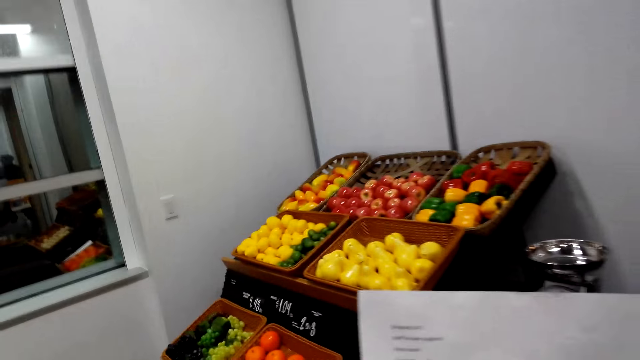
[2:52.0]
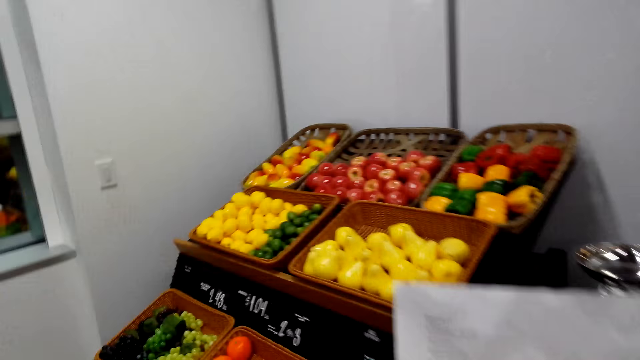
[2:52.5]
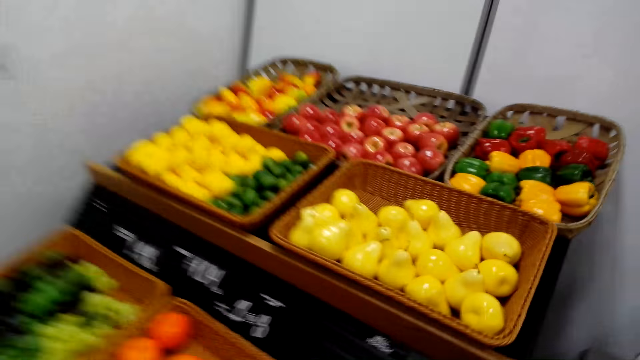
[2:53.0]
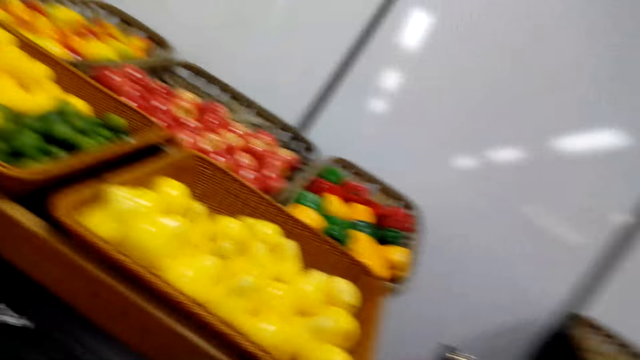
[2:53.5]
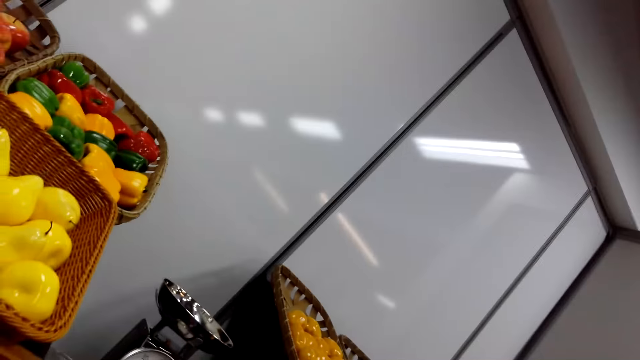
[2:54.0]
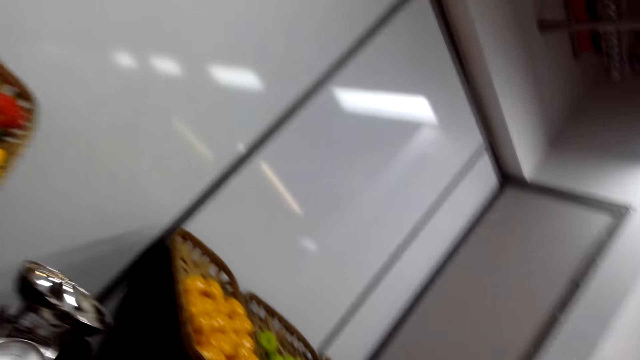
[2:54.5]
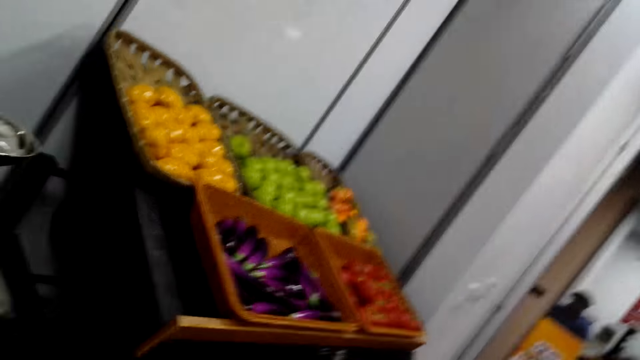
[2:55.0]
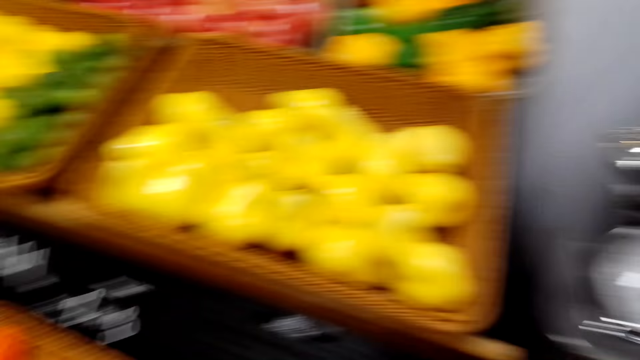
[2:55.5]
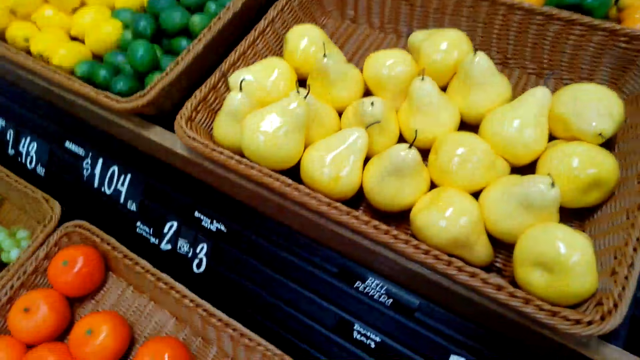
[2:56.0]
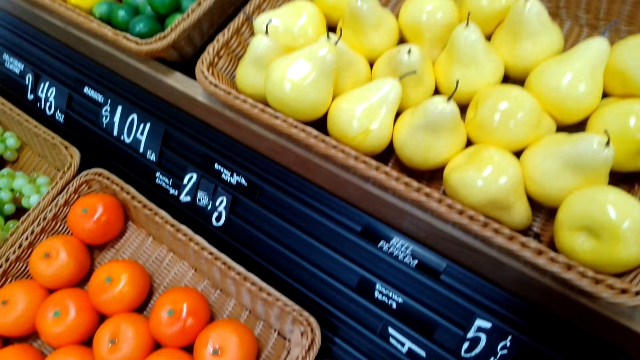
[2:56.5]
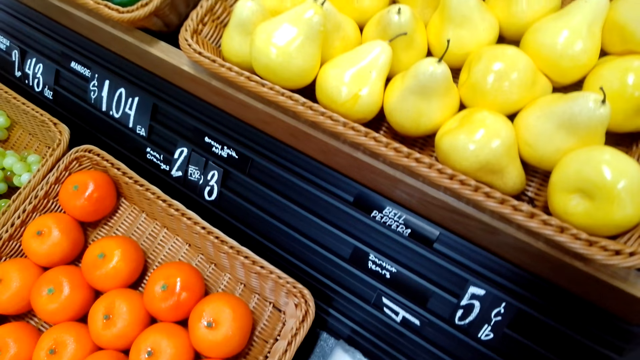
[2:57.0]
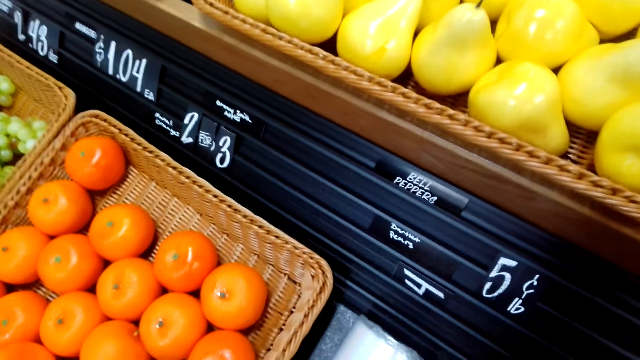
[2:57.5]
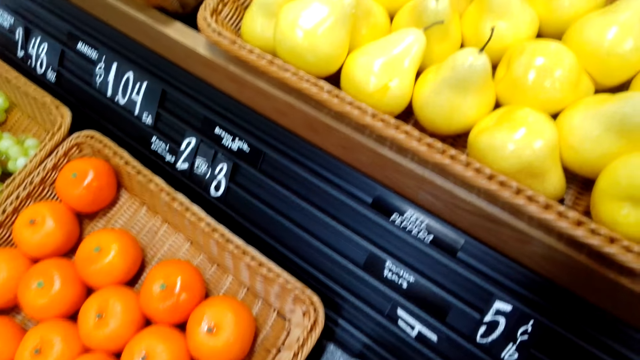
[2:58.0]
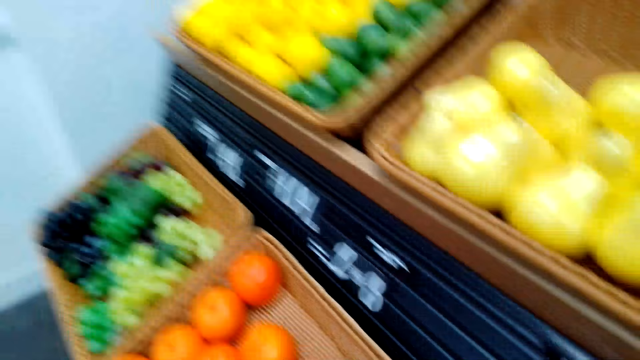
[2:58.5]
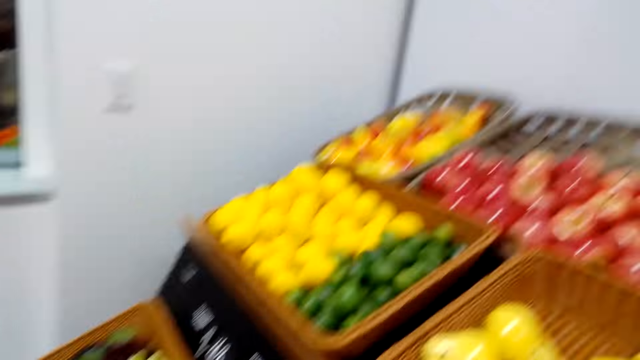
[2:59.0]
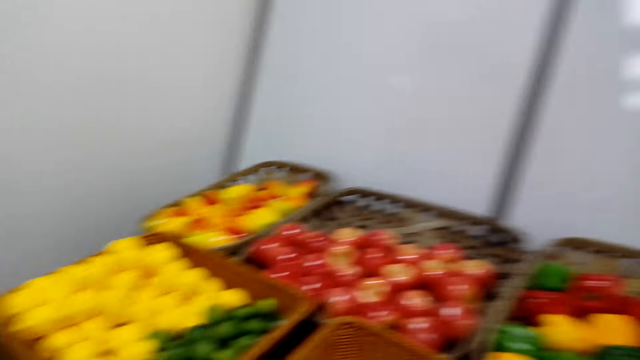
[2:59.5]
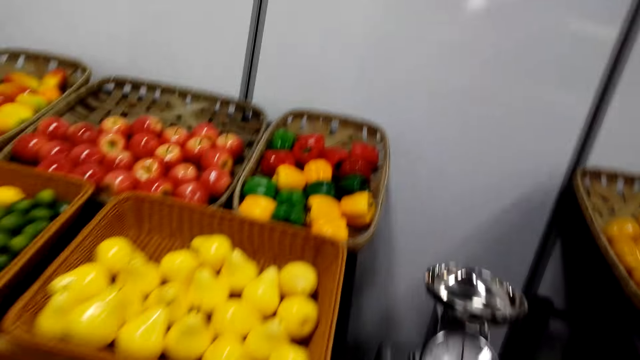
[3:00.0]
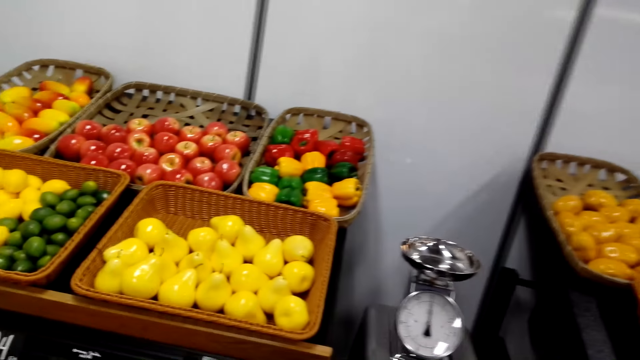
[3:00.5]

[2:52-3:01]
The camera wearer checks the groceries.

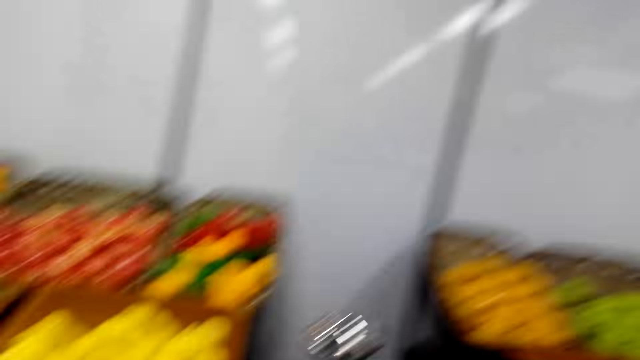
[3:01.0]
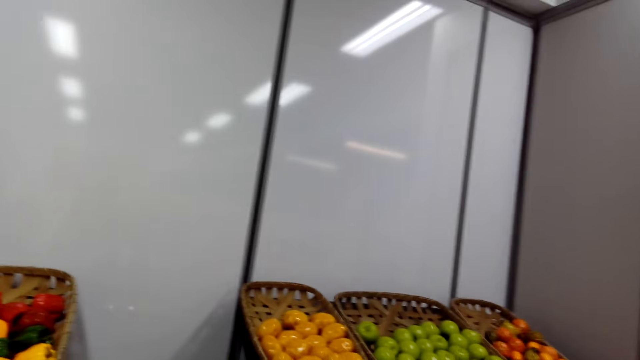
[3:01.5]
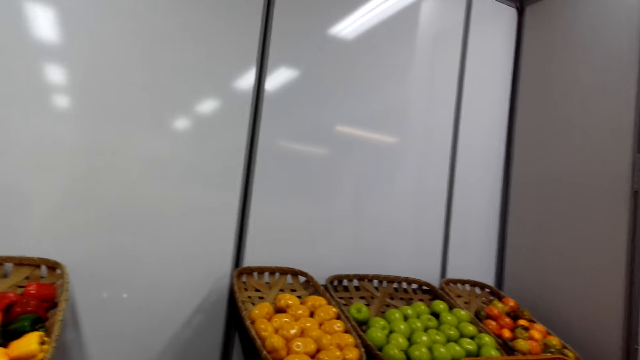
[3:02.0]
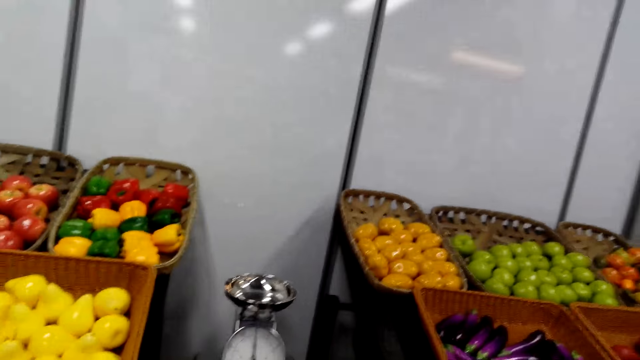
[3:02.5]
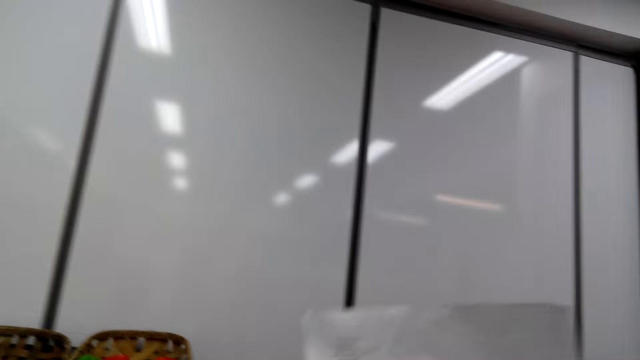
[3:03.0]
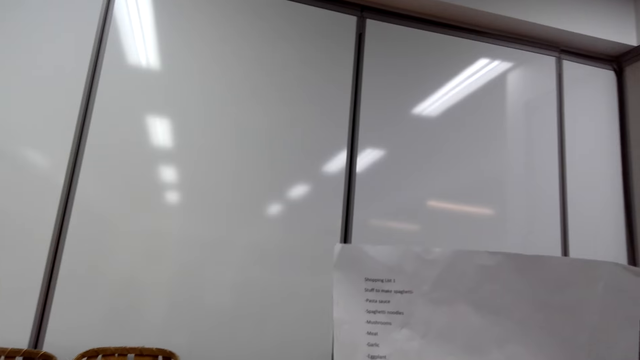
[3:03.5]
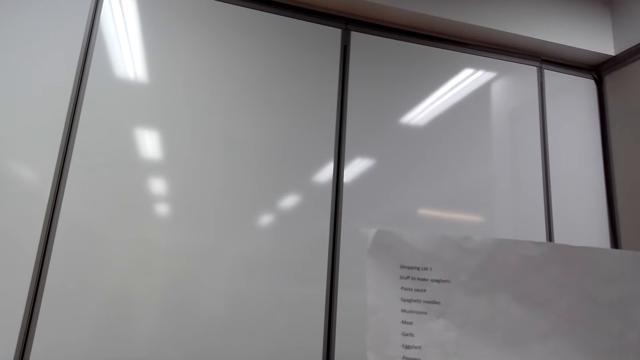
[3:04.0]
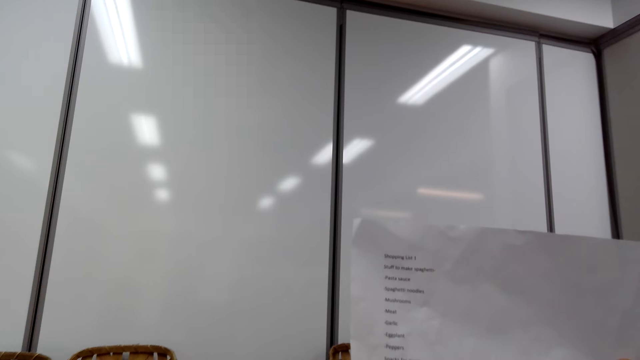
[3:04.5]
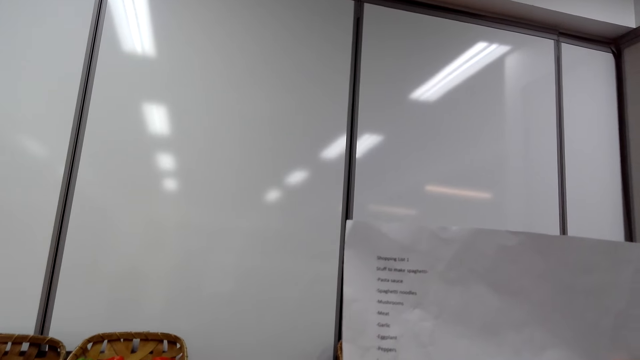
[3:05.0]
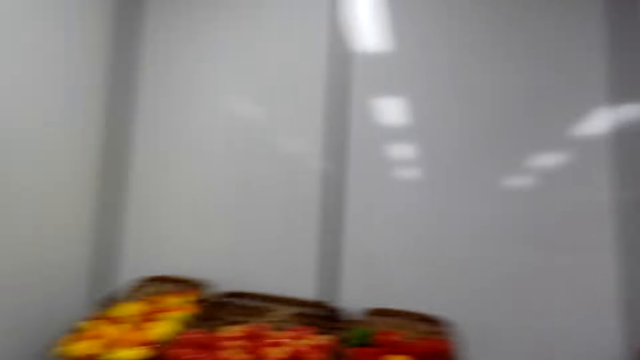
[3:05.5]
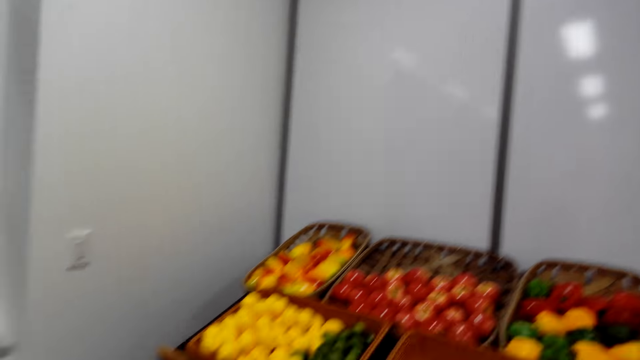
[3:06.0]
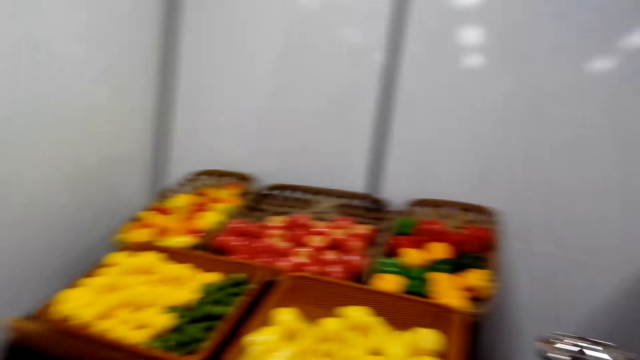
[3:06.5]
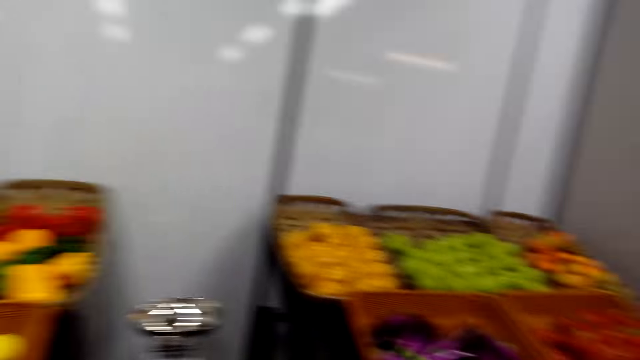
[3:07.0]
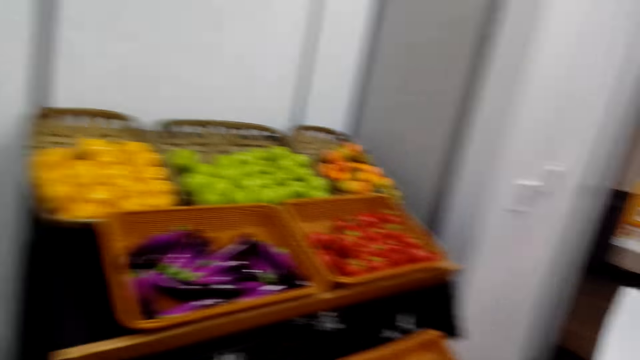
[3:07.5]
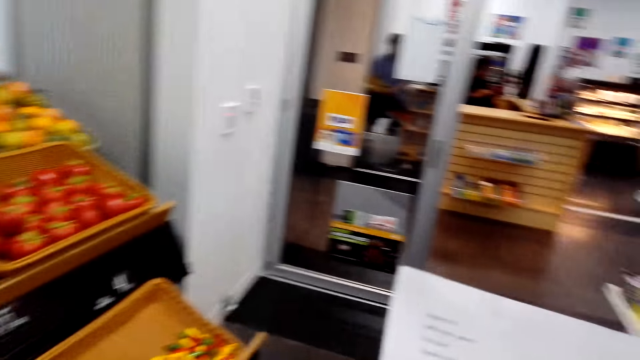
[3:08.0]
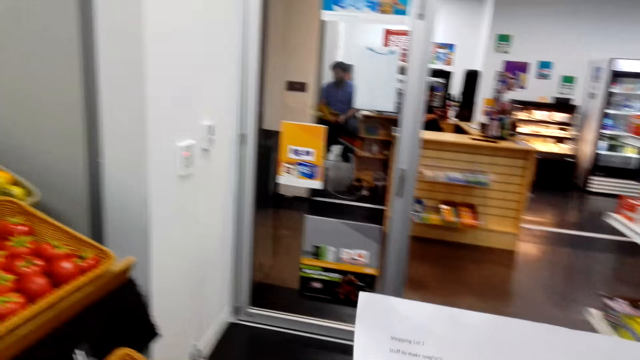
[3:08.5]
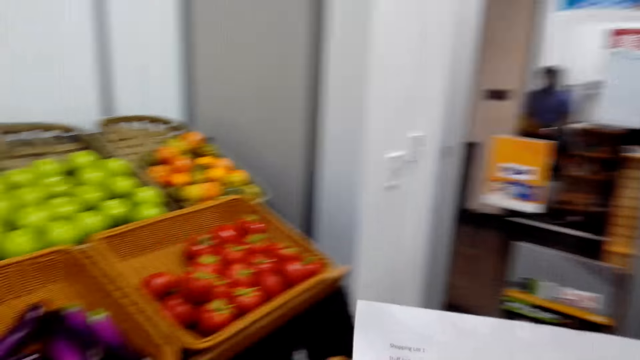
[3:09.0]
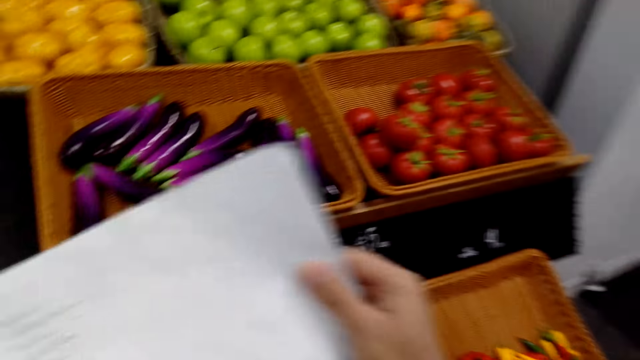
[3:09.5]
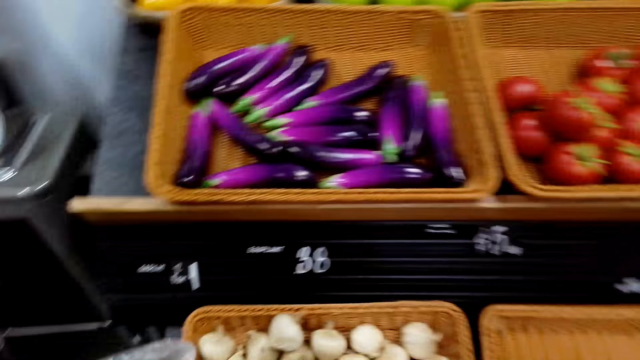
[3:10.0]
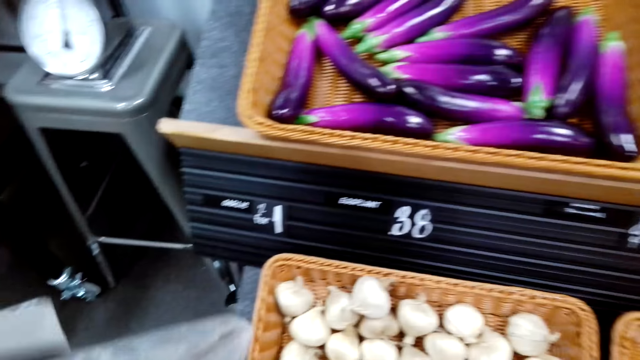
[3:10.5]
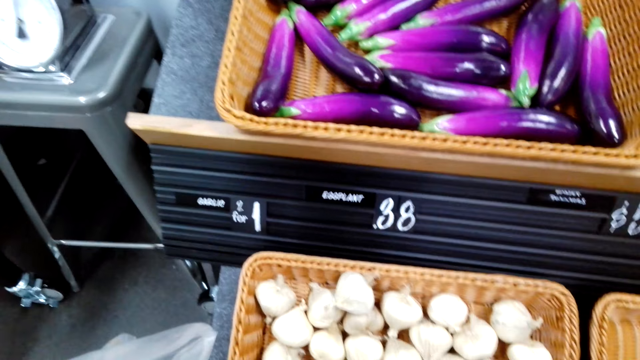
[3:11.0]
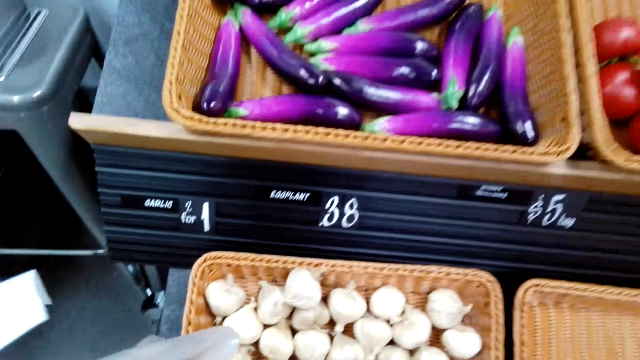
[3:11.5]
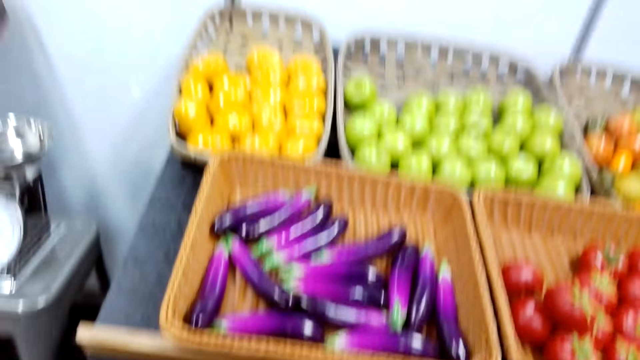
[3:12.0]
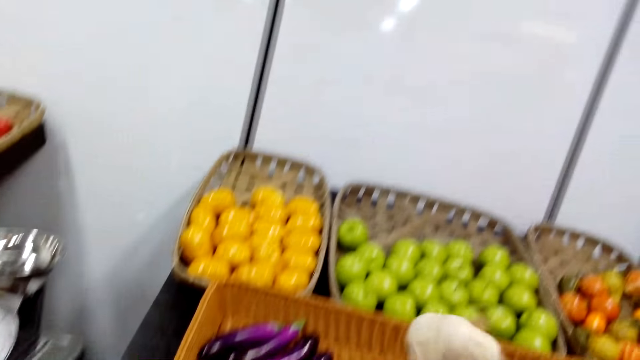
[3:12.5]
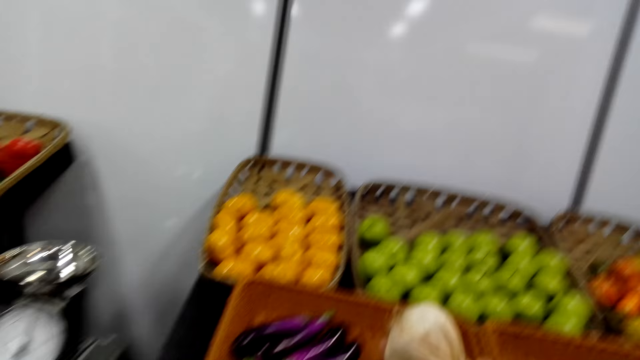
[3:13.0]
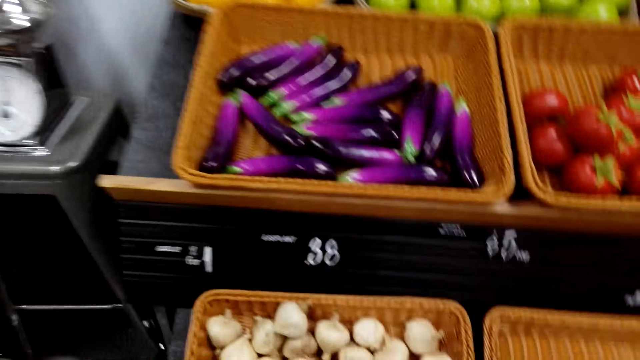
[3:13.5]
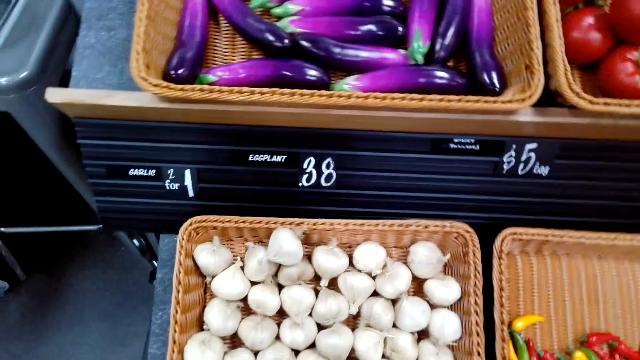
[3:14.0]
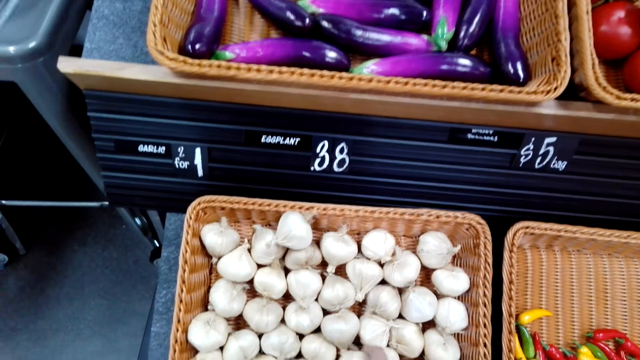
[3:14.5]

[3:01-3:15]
The camera wearer checks the shopping list in hand. They check the groceries. They check garlic in hand.
